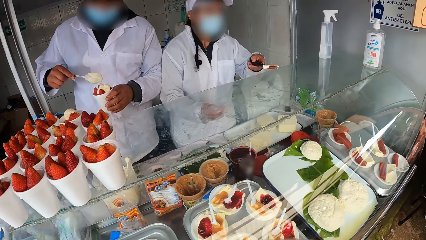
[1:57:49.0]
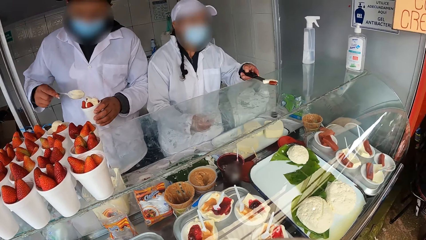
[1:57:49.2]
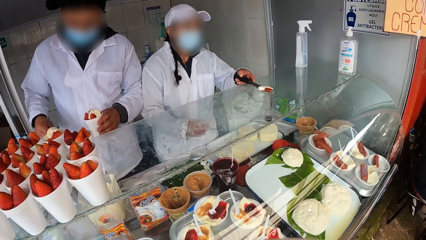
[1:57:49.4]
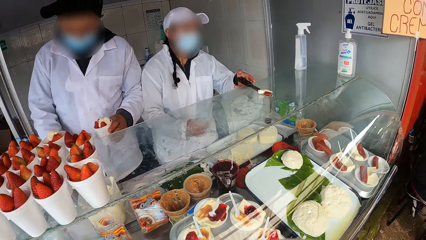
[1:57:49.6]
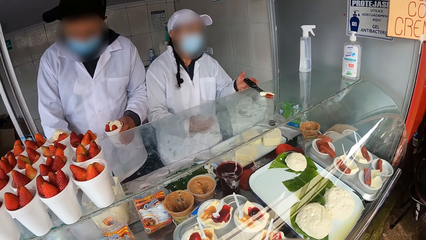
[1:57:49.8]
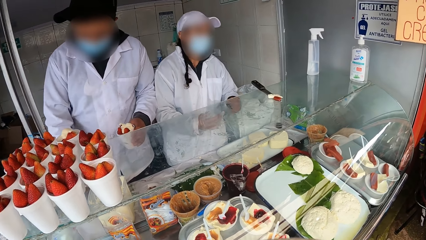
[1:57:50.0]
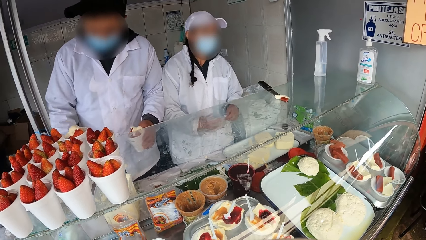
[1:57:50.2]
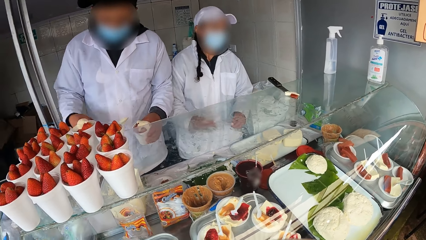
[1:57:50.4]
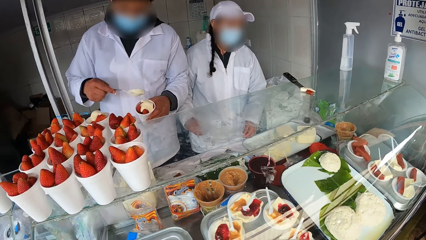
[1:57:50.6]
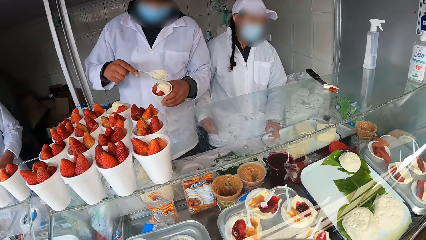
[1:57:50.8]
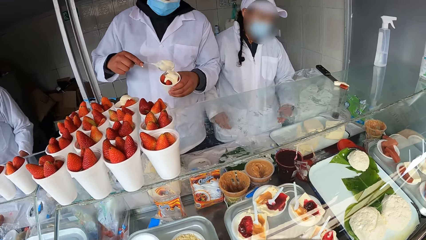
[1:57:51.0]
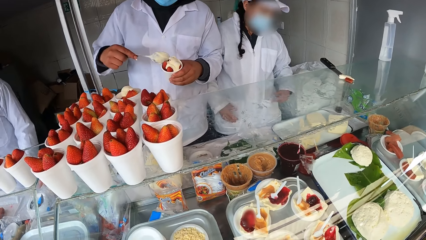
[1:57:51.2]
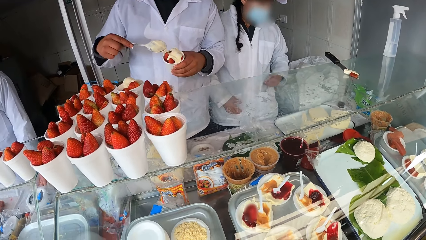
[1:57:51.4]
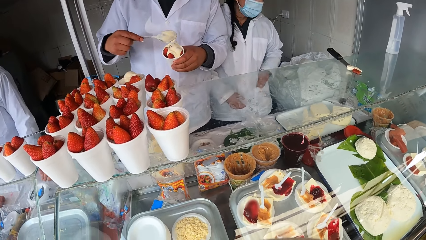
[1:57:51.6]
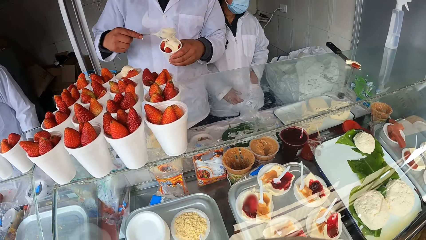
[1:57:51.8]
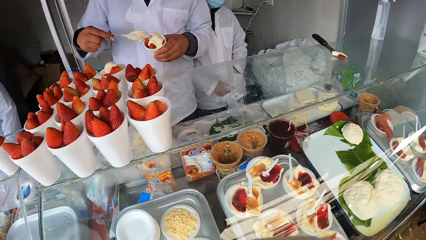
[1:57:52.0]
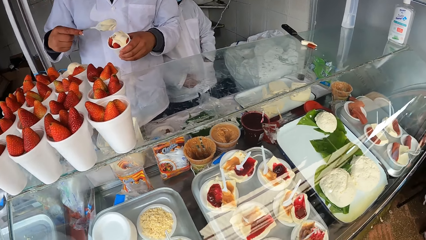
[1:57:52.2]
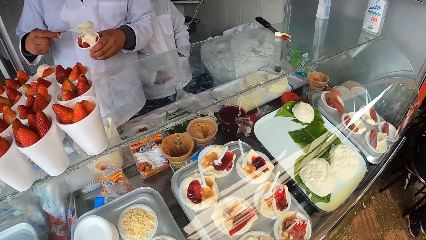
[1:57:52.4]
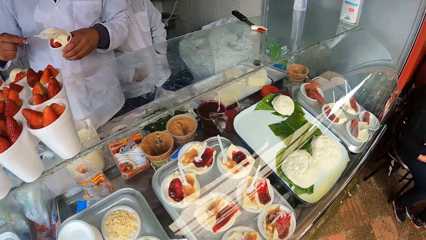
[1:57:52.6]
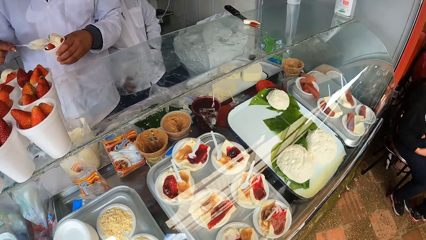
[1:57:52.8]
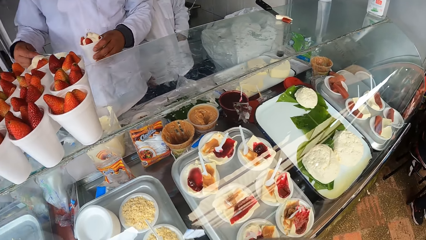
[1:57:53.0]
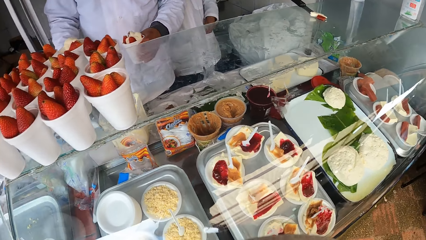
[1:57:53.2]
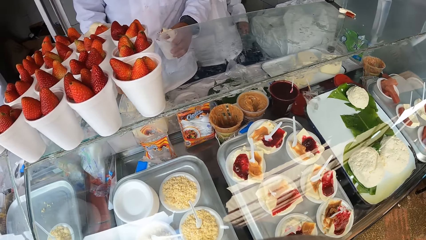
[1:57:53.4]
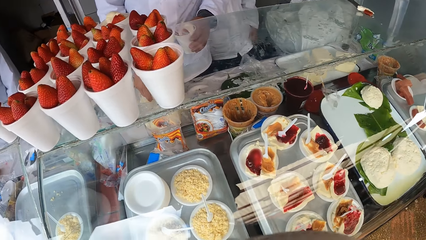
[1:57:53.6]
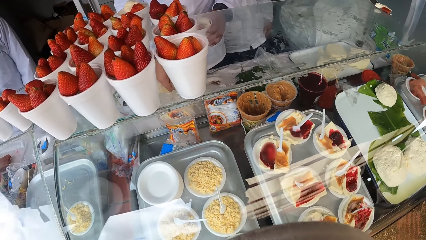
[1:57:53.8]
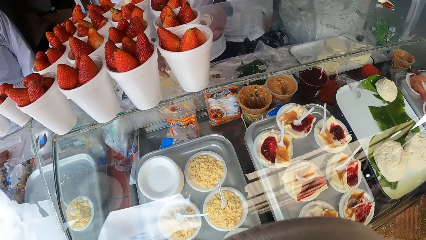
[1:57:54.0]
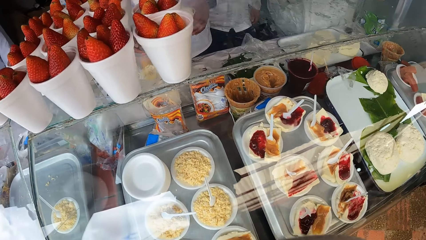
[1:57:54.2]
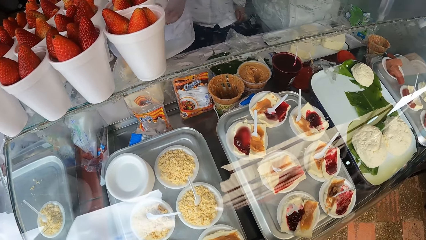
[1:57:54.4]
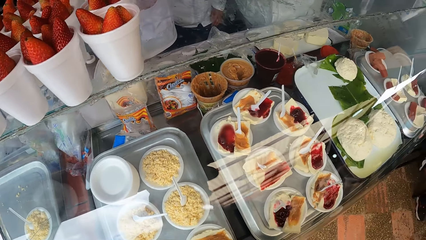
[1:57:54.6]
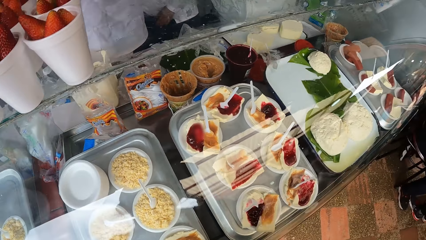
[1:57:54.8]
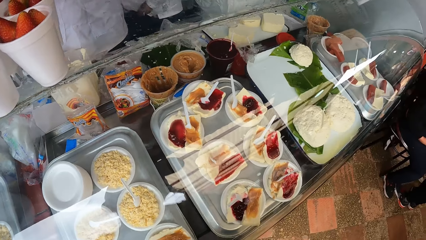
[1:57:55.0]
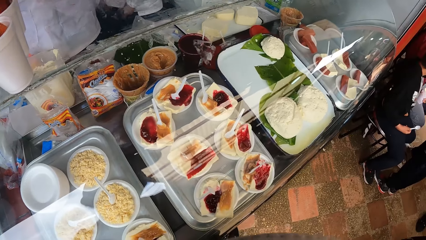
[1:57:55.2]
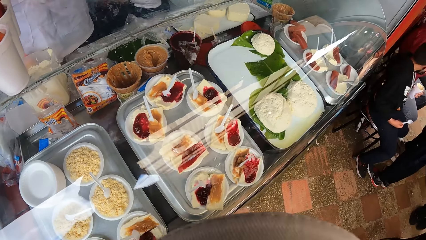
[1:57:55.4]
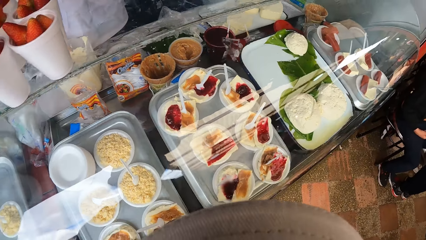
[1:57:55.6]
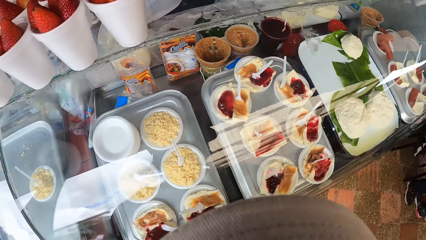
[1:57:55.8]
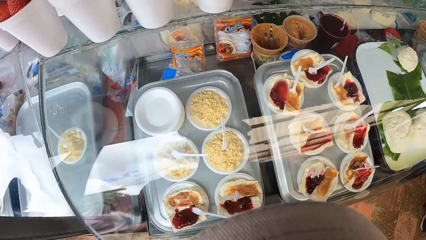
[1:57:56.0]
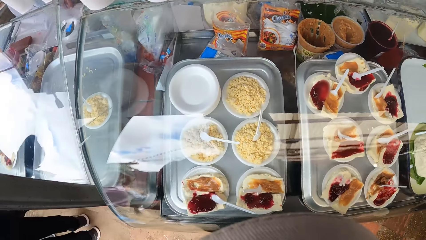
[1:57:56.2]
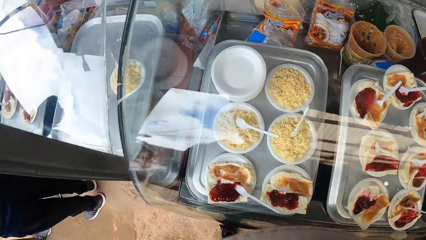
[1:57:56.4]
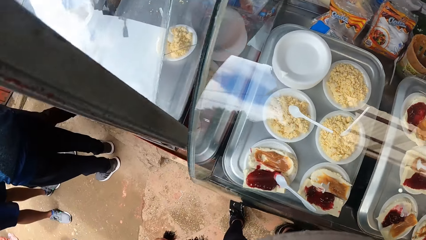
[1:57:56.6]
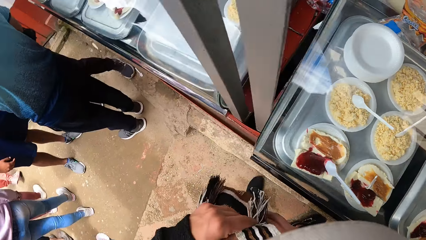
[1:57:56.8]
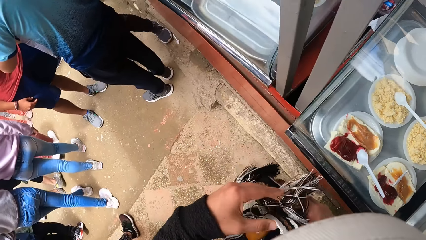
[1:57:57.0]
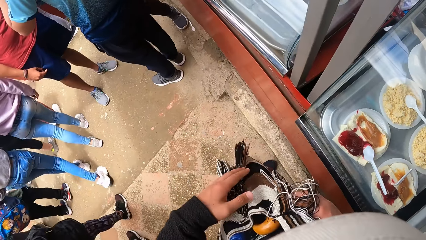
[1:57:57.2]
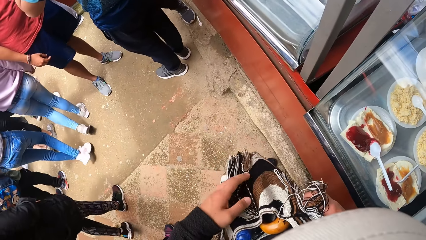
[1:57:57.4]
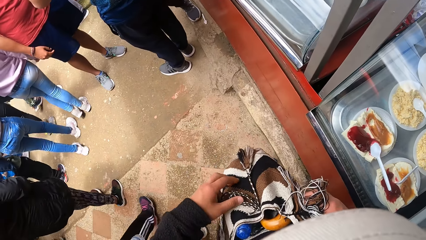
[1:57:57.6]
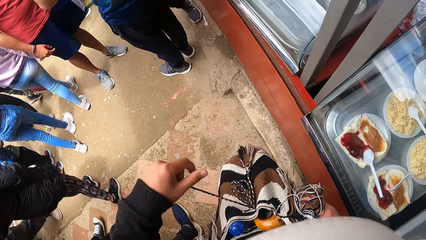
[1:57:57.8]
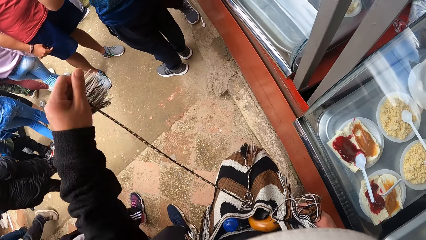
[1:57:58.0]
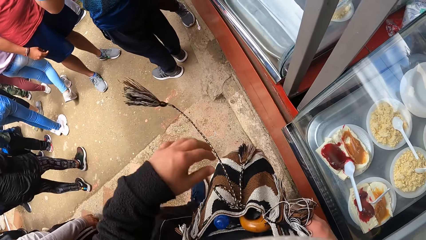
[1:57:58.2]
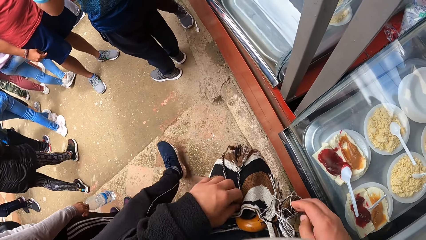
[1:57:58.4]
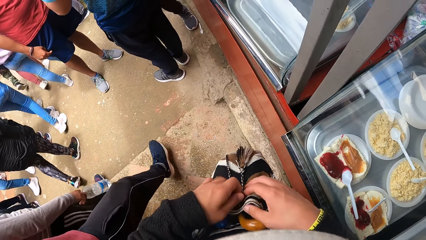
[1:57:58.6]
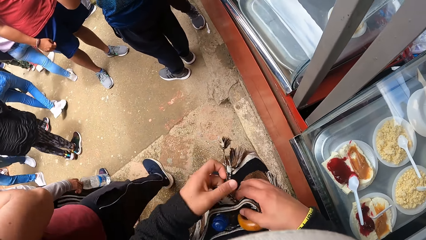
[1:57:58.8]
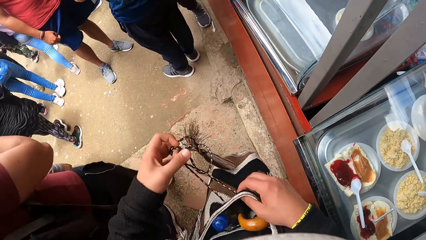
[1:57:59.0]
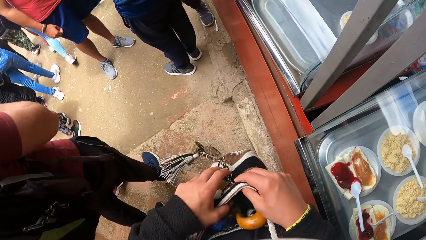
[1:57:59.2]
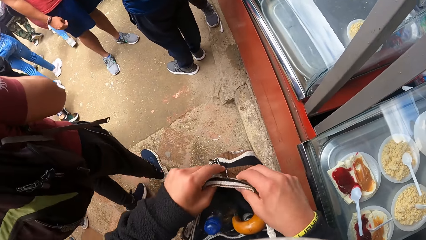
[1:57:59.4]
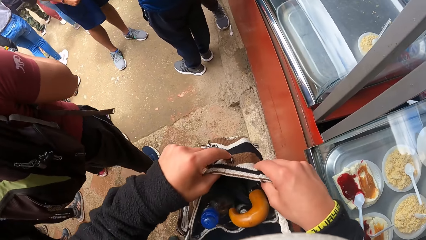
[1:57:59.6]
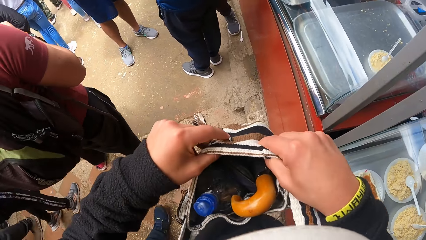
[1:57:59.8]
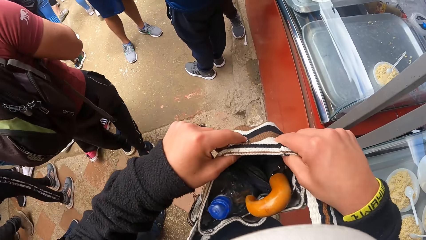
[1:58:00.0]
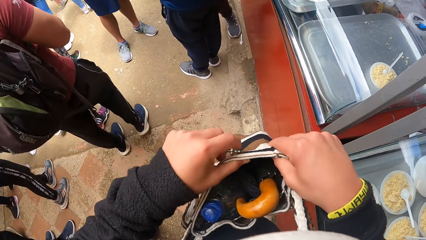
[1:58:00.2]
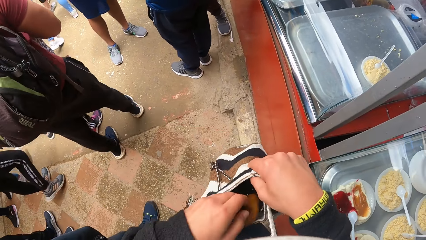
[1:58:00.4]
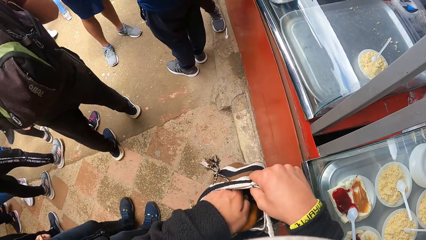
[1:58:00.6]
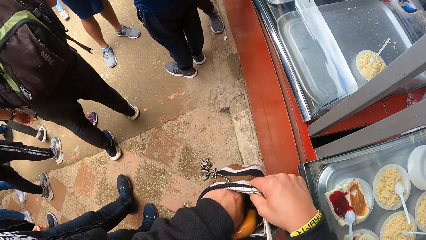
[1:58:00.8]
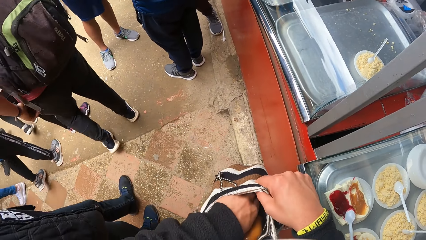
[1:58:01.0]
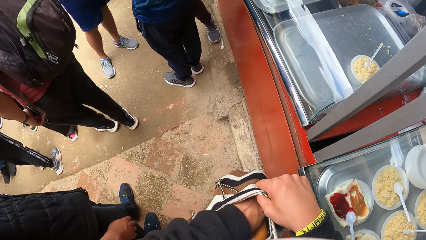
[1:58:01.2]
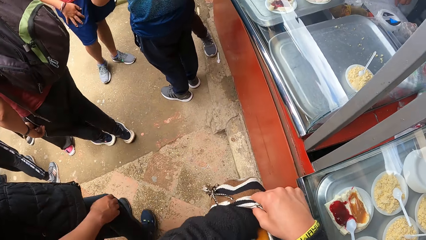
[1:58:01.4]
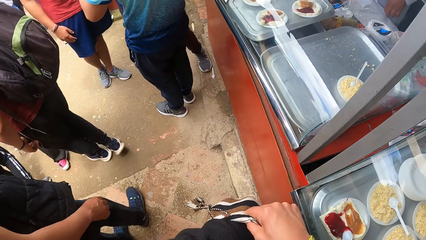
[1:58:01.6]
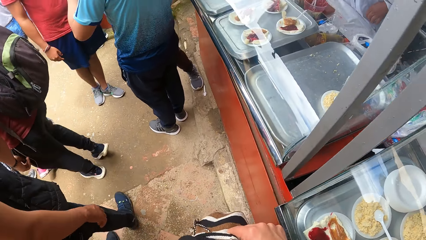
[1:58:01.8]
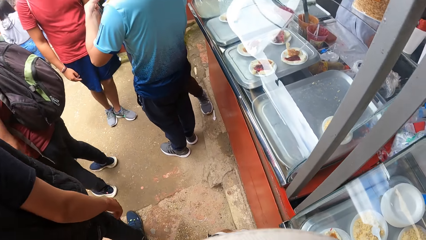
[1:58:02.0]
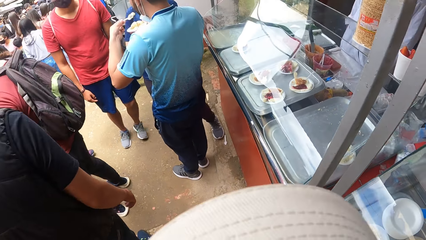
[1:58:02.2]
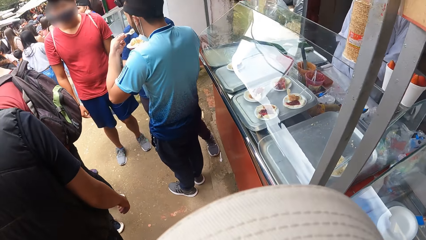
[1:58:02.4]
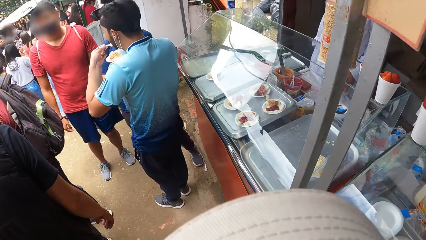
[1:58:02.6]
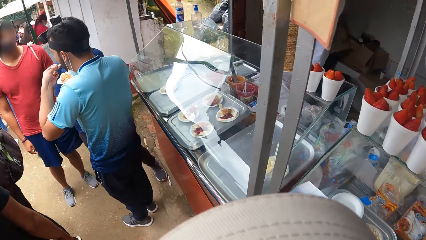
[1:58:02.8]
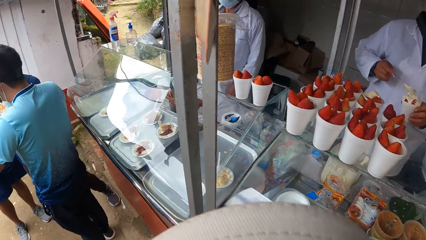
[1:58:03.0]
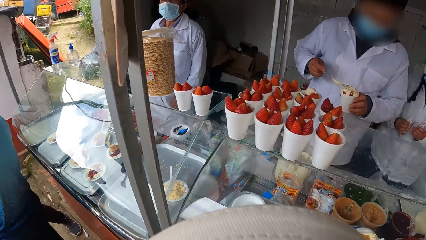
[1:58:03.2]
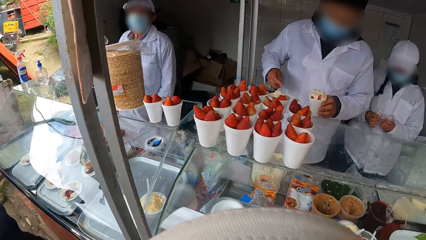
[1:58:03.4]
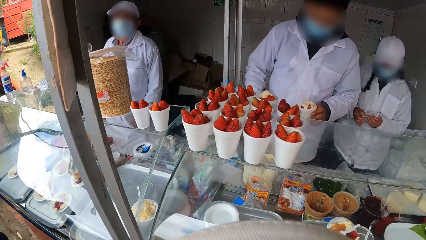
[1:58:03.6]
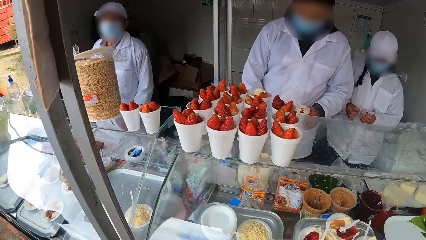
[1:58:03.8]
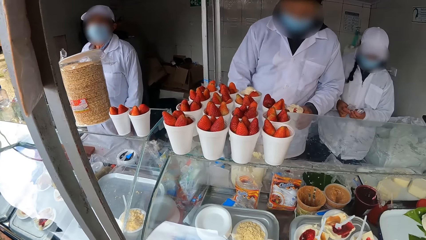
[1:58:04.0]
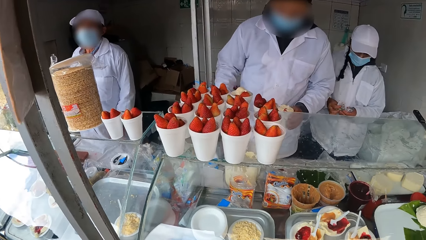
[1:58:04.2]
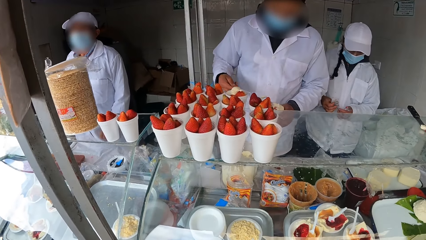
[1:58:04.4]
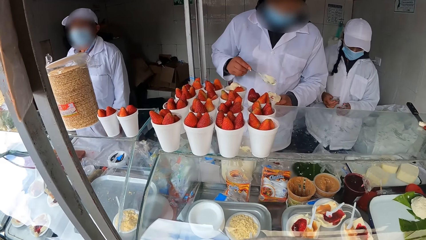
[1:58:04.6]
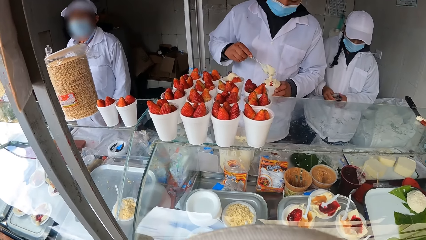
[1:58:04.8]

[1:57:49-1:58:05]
The food vendor puts the knife in her left hand on the food stand. Another food vendor scoops yoghurt from the container on the table with the spoon in his right hand. The first food vendor removes the glove in her right hand with her left hand. The other food vendor pours the yoghurt in the spoon in his right hand on the strawberry in his left hand. The first food vendor puts the glove in her left hand on the table, and dips her left hand in the pocket of her coat. The other food vendor puts the cream in the cup. The other food vendor scoops yoghurt from the container on the table with the spoon in his right hand. The first food vendor dips her right hand in the pocket of her trousers. The camera wearer looks at the ingredients. A man interacts with another man and a third man. The camera wearer opens a string bag in his body with his hands. He holds the bag, and looks in the bag. He dips his left hand into the bag. The second man puts food in his mouth with the spoon in his left hand. The other food vendor pours the yoghurt in the spoon in his right hand on the strawberry in his left hand. The first food vendor counts some money in her hands. The other food vendor scoops yoghurt from the container on the table with the spoon in his right hand, and pours the yoghurt in the spoon in his right hand on the strawberry in his left hand.
